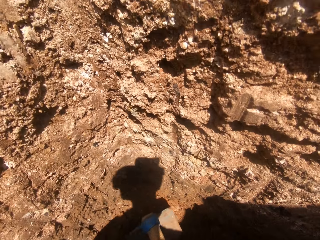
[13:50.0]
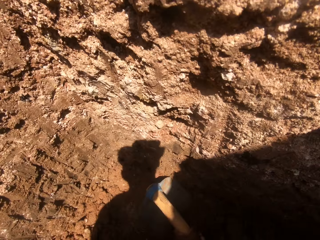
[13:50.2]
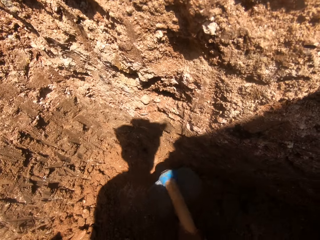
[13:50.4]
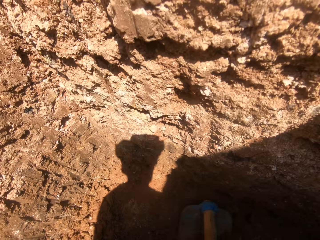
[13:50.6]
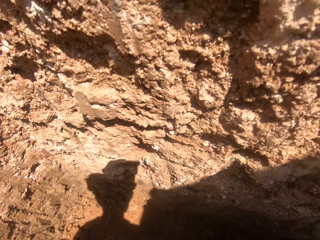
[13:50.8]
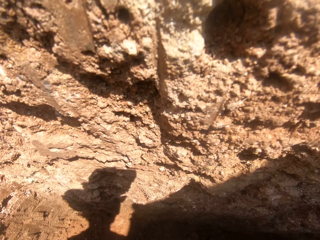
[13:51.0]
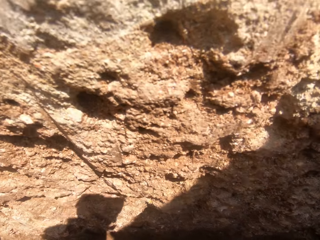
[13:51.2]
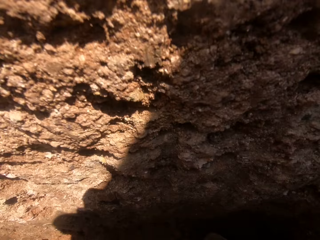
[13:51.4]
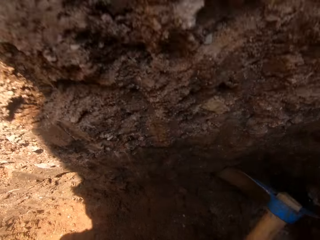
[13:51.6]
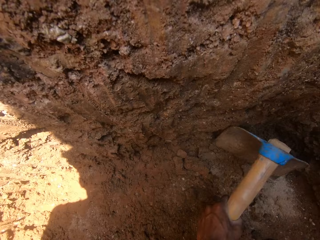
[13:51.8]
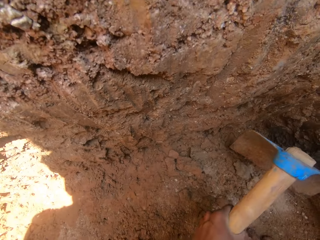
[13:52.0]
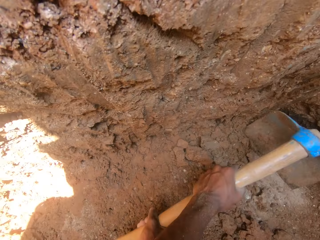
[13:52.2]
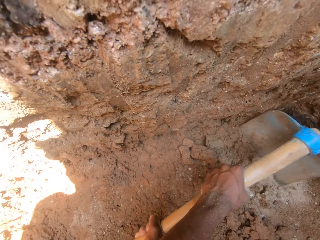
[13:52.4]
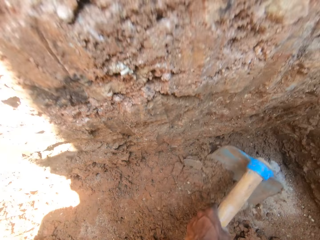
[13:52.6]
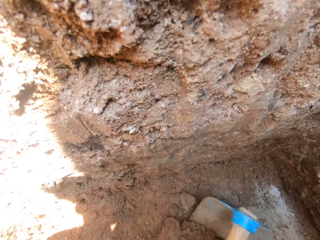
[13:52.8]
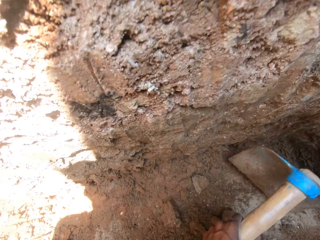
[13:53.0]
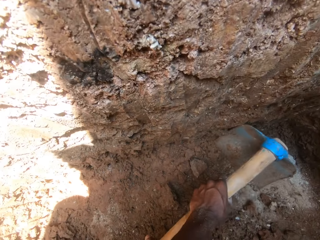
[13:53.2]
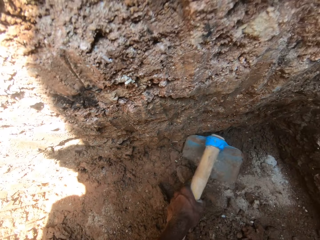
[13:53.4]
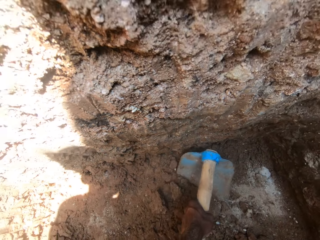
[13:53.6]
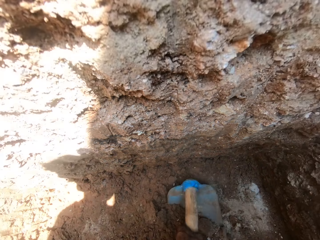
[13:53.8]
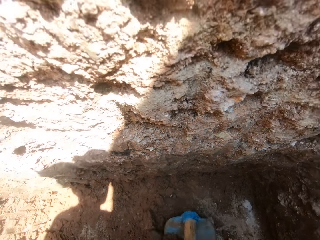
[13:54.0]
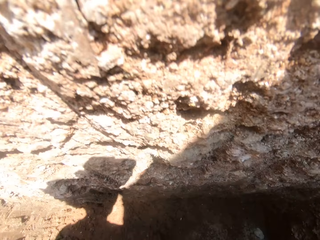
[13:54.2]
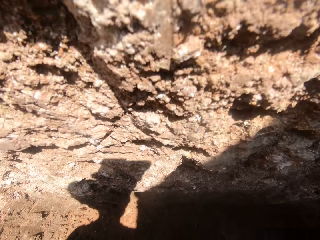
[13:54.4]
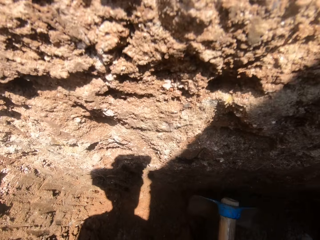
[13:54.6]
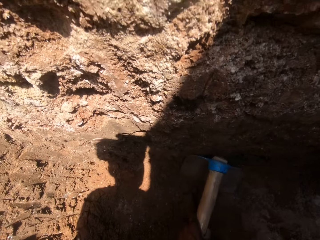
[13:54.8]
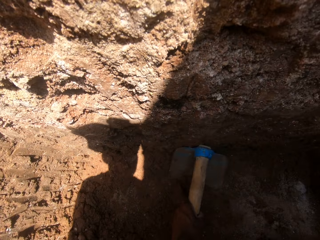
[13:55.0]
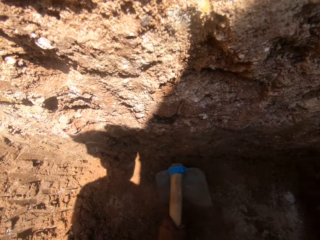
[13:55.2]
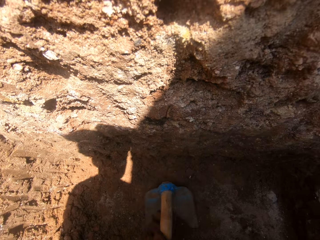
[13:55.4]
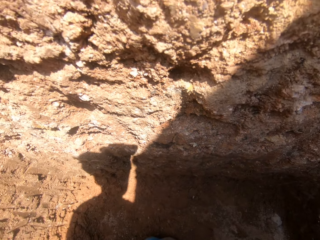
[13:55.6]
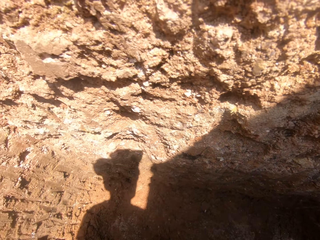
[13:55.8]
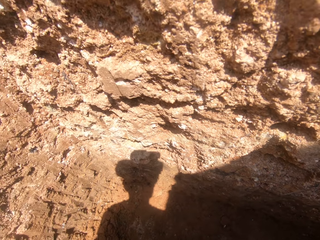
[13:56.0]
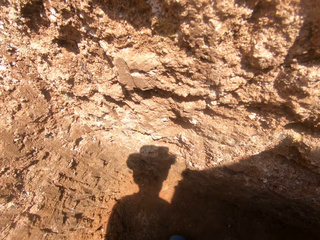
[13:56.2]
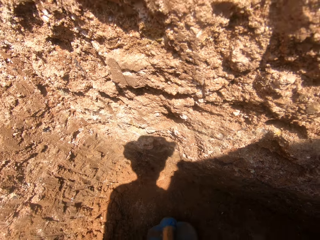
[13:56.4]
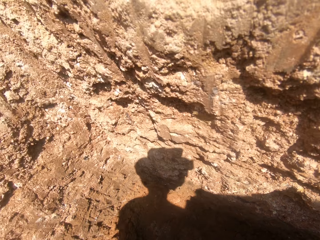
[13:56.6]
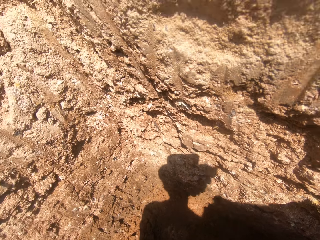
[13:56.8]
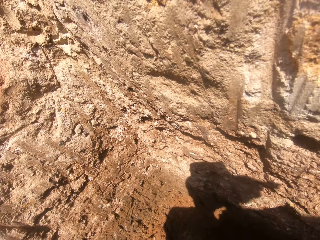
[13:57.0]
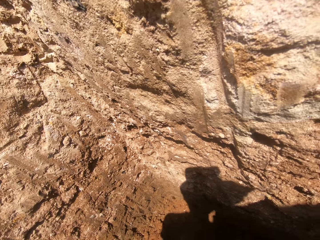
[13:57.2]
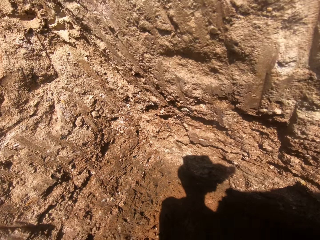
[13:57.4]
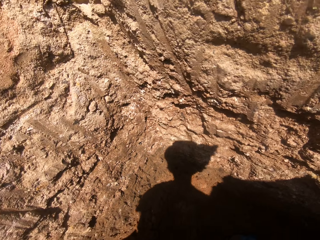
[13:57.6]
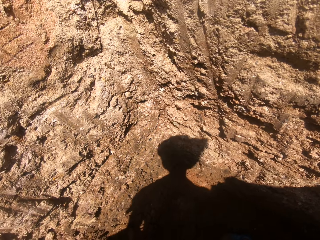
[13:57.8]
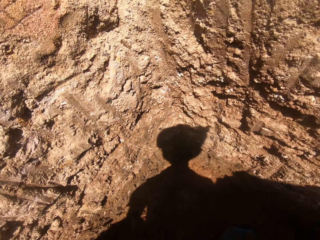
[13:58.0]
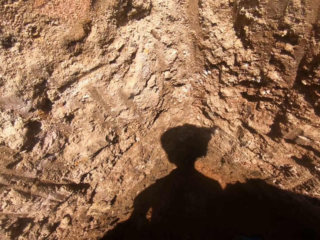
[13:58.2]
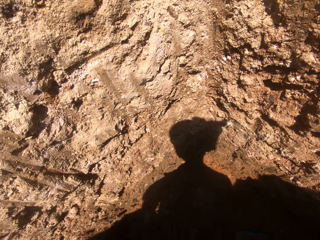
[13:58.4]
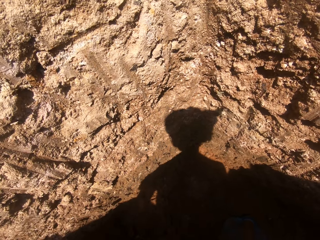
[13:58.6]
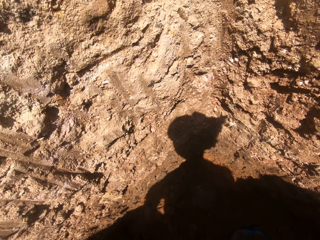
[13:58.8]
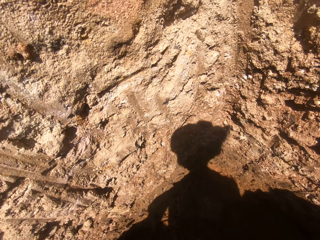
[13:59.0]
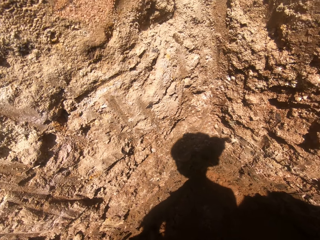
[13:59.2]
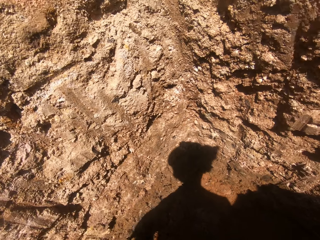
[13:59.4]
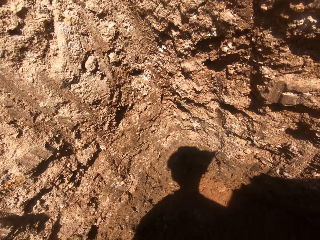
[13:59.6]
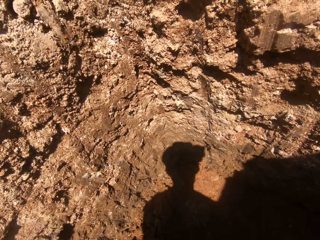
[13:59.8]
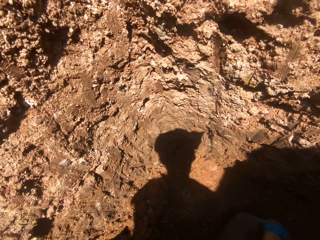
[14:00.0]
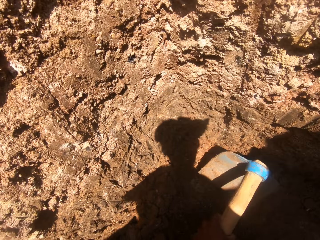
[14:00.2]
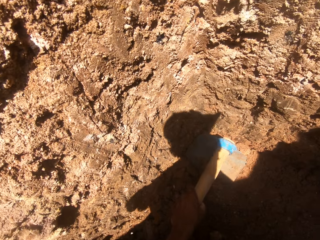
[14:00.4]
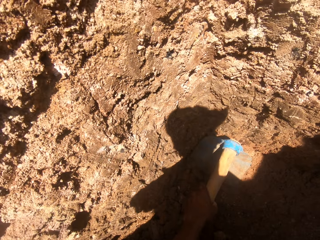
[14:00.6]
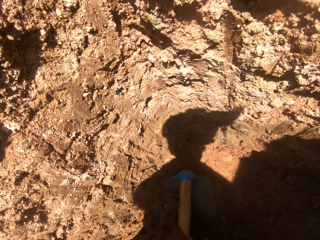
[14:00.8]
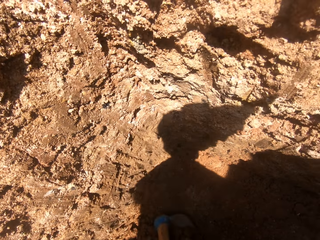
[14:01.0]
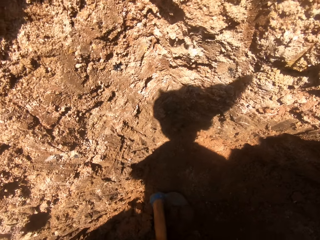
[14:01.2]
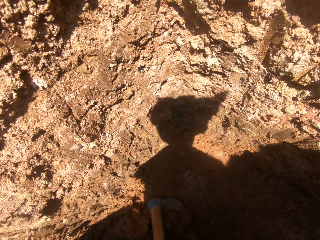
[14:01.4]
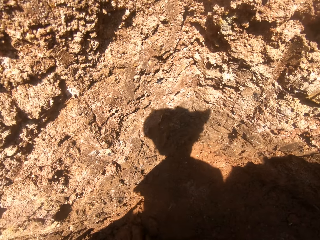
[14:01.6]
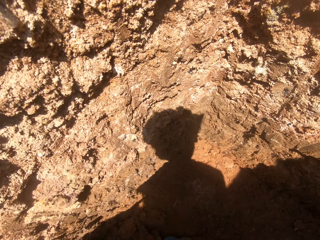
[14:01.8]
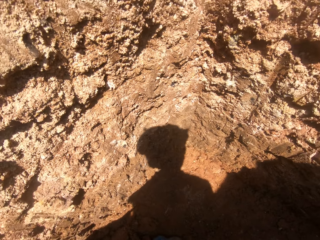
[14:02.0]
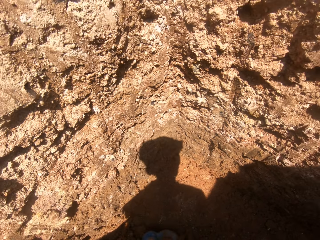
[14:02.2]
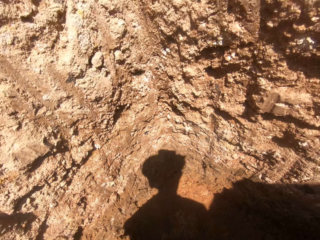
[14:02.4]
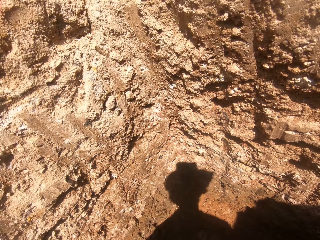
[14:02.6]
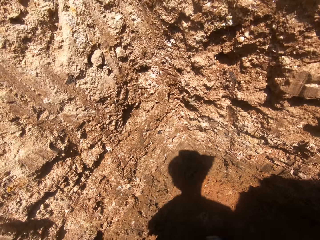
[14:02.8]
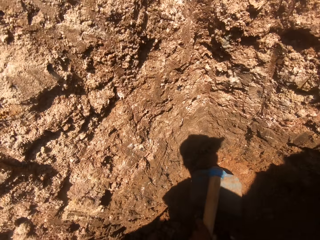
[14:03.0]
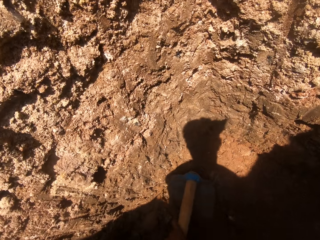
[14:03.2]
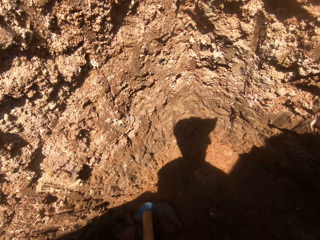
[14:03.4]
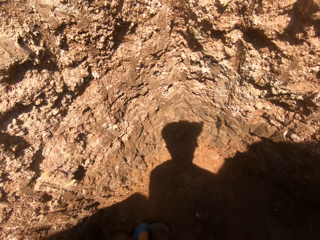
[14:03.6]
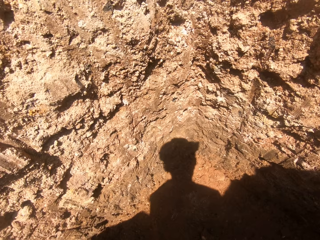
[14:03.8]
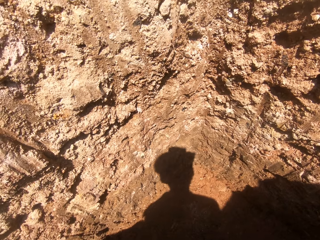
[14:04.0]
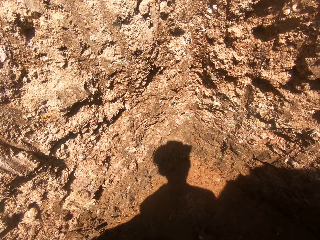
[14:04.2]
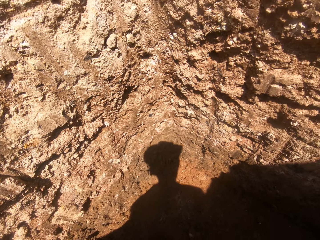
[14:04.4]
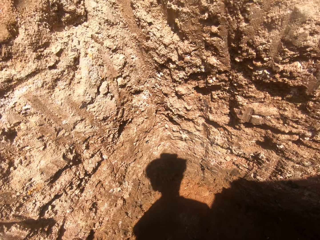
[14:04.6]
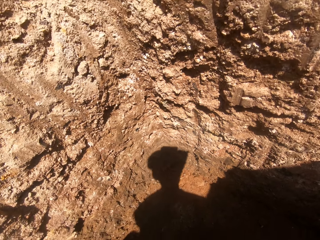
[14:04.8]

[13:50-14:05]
The camera wearer looks around the hole. They dig in the hole with the hoe.

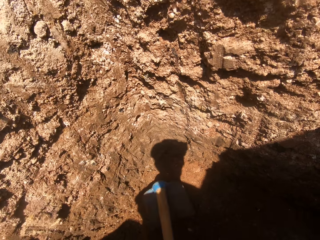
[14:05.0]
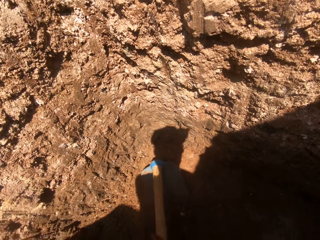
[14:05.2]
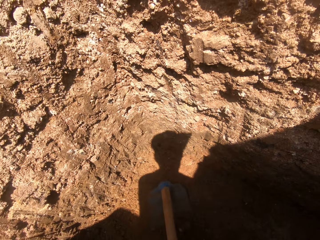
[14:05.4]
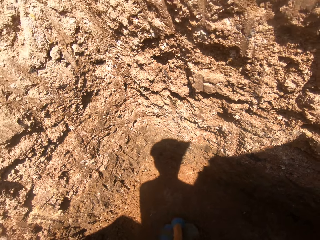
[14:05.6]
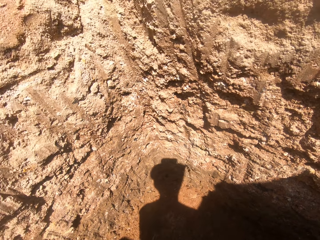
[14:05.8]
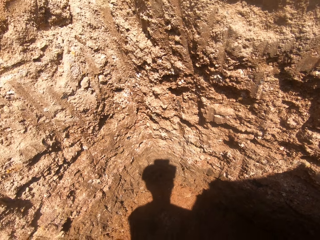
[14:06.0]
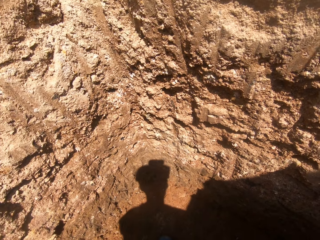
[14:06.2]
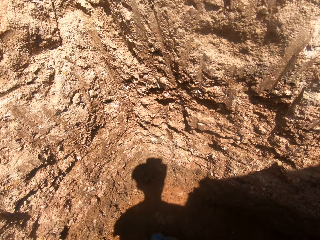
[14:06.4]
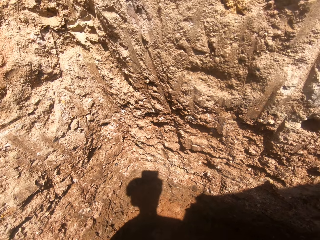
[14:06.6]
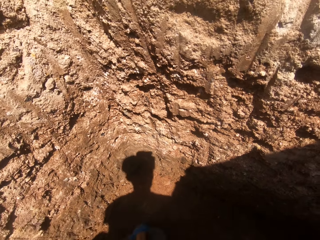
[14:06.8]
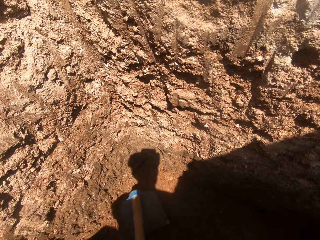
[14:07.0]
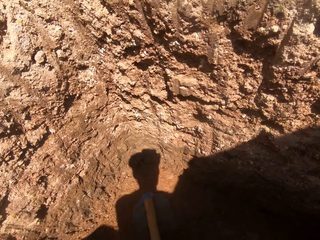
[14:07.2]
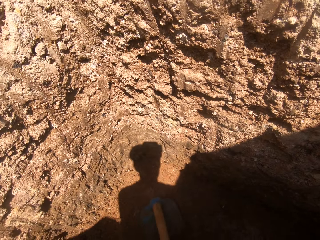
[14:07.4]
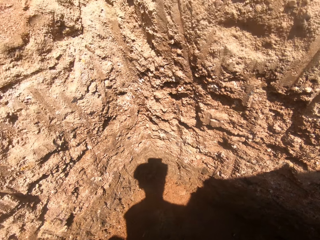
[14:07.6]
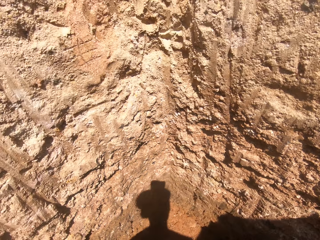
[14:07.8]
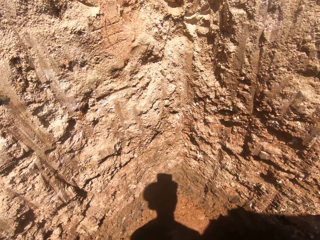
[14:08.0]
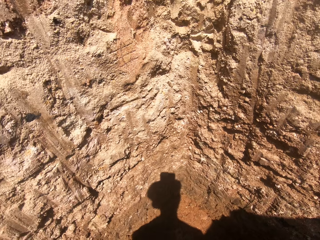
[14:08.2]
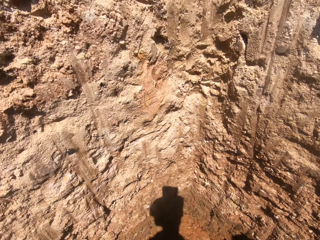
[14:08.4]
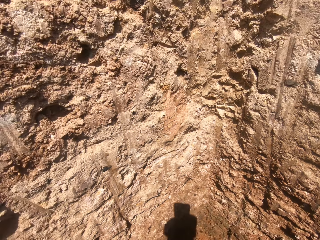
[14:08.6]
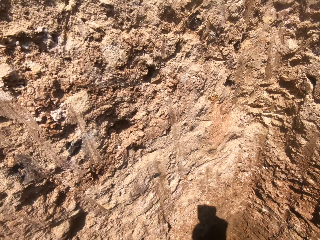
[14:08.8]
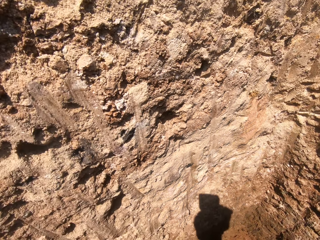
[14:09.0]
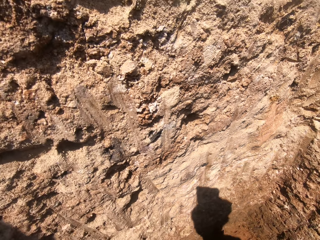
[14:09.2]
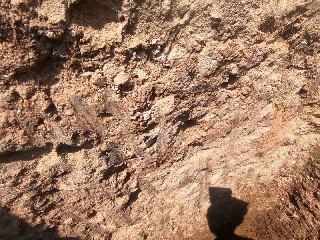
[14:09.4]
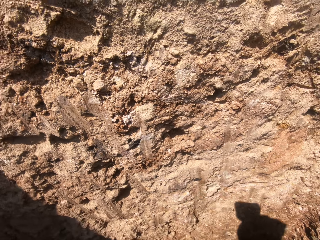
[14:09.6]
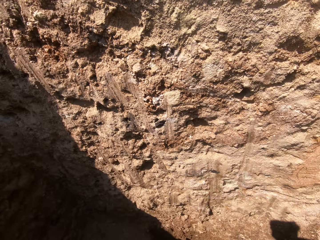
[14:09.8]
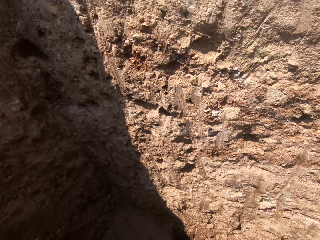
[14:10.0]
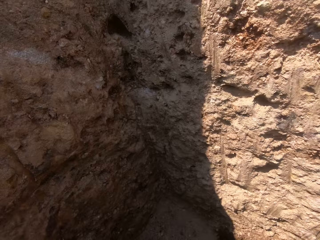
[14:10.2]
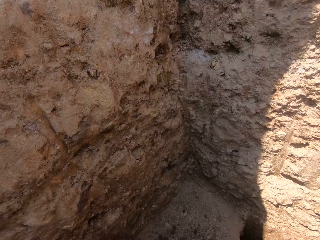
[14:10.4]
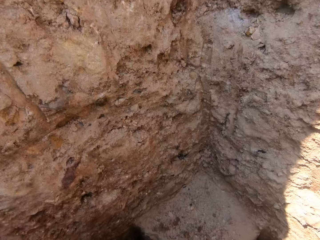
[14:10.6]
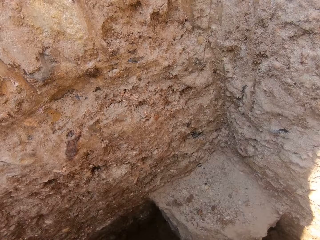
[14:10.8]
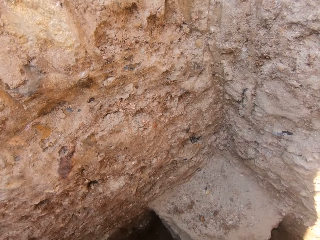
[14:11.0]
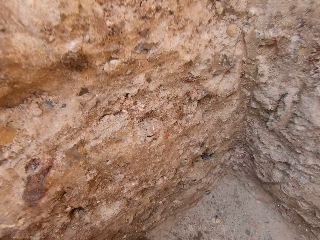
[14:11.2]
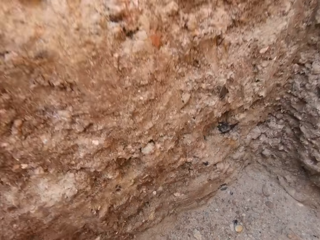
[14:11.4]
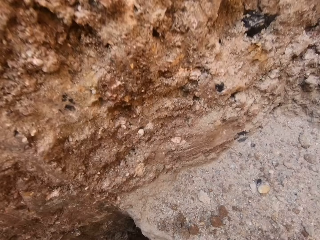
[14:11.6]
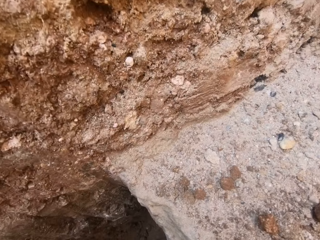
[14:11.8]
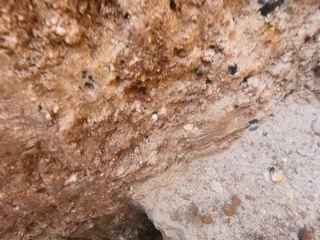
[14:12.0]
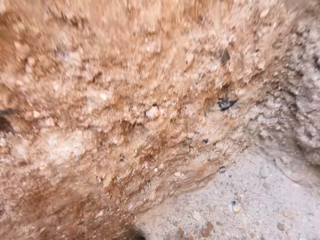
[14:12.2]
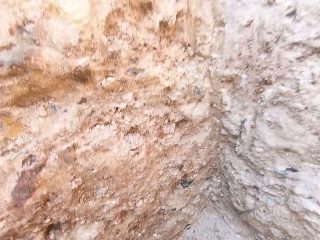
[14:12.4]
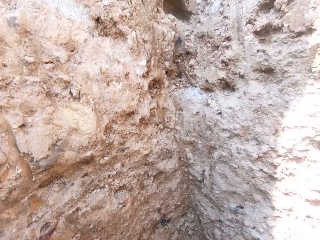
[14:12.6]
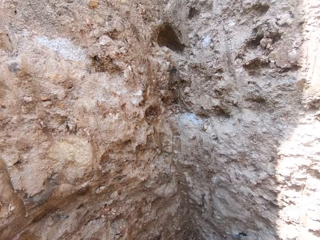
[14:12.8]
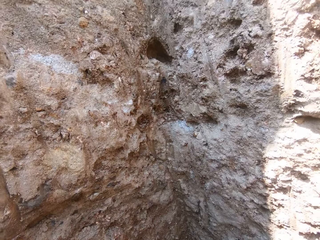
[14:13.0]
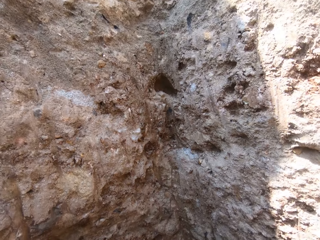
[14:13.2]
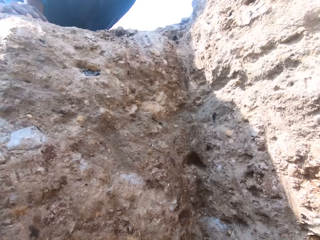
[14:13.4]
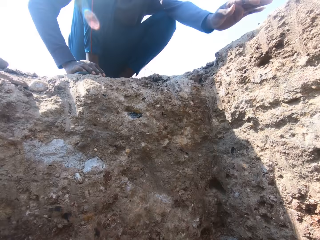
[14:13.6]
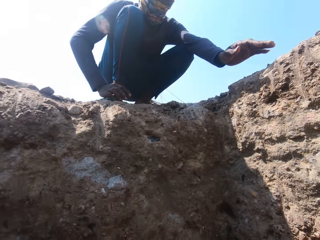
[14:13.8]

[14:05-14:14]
The camera wearer looks up.
